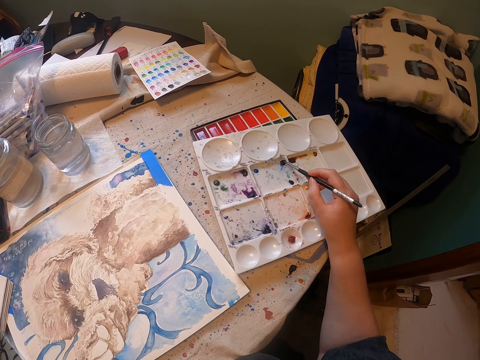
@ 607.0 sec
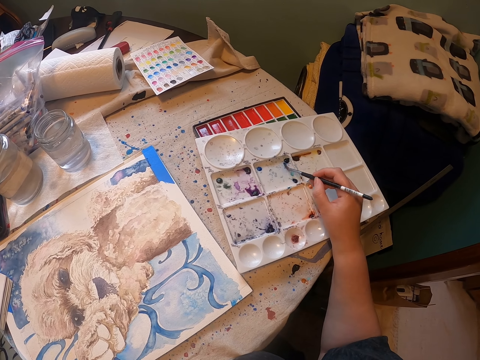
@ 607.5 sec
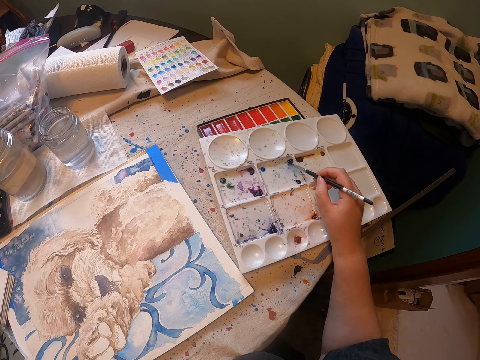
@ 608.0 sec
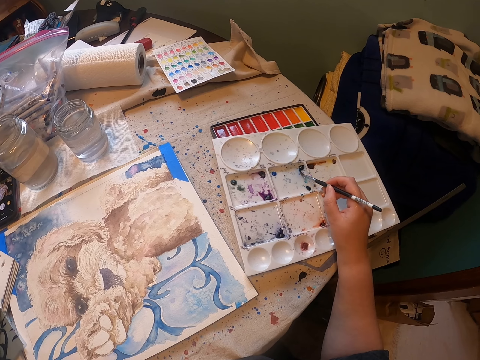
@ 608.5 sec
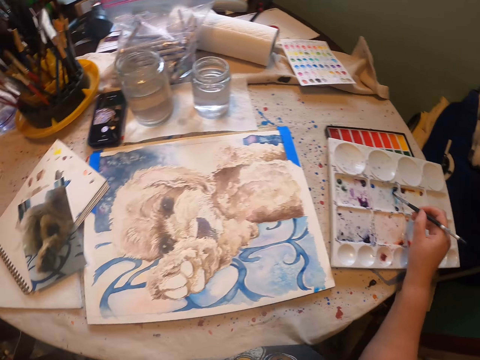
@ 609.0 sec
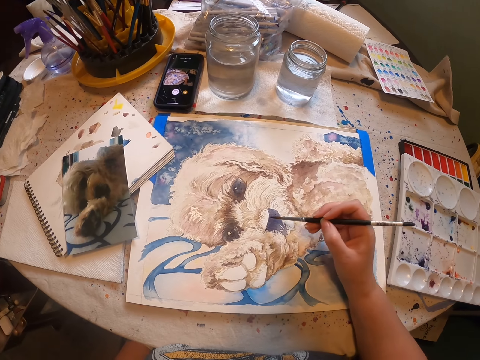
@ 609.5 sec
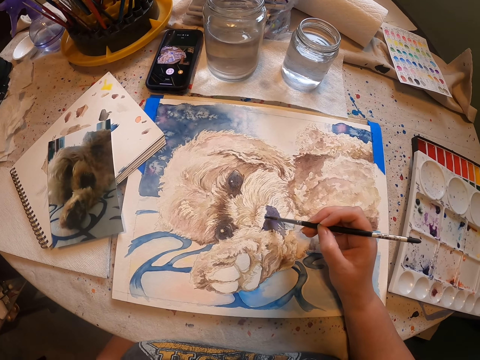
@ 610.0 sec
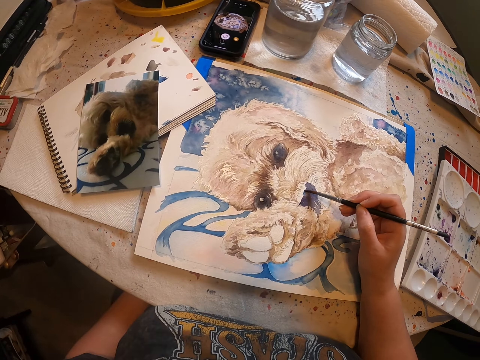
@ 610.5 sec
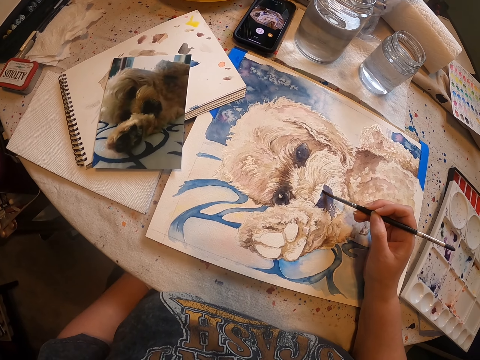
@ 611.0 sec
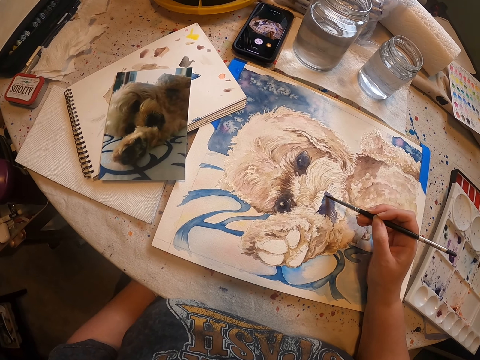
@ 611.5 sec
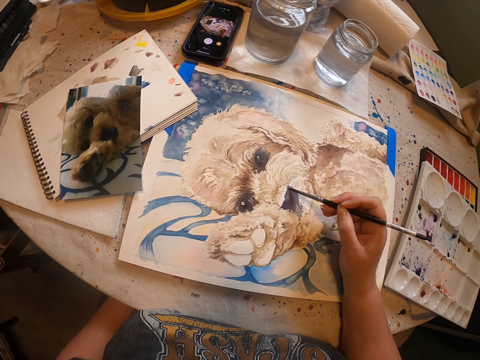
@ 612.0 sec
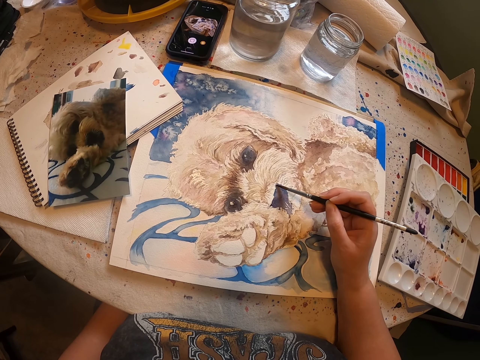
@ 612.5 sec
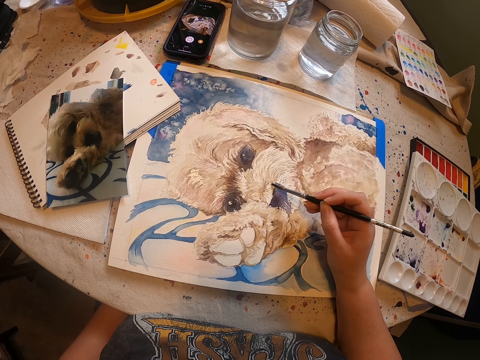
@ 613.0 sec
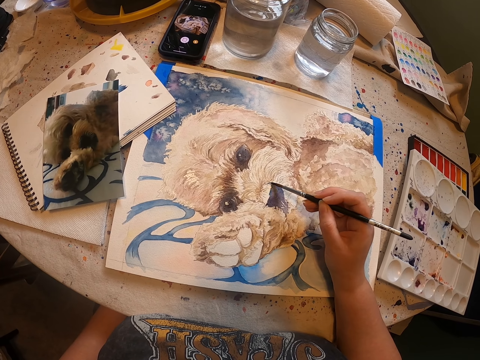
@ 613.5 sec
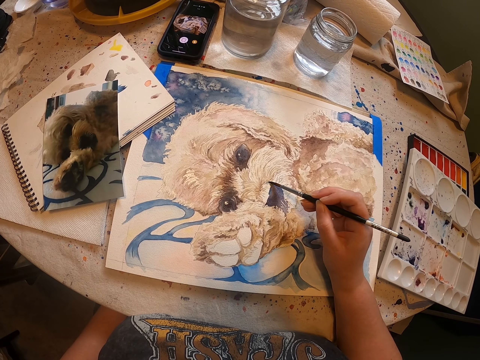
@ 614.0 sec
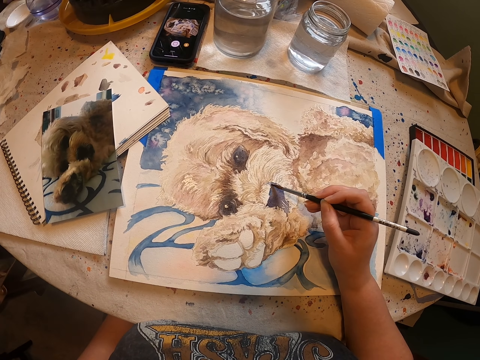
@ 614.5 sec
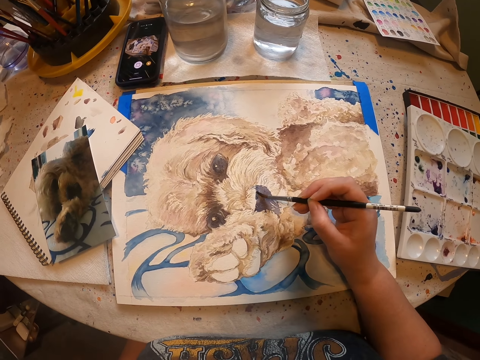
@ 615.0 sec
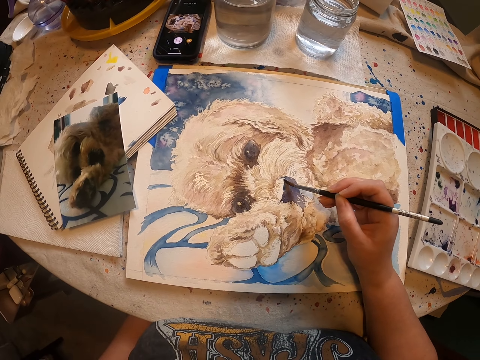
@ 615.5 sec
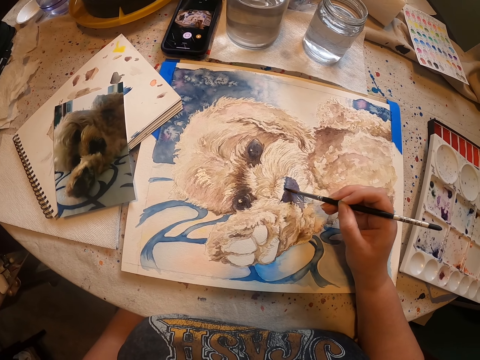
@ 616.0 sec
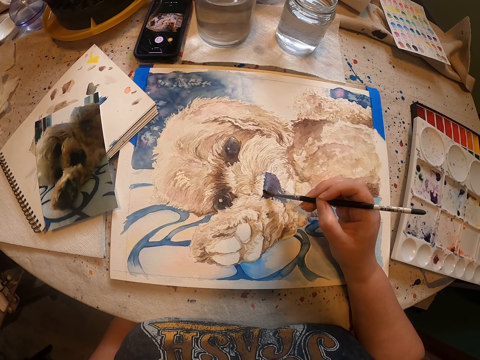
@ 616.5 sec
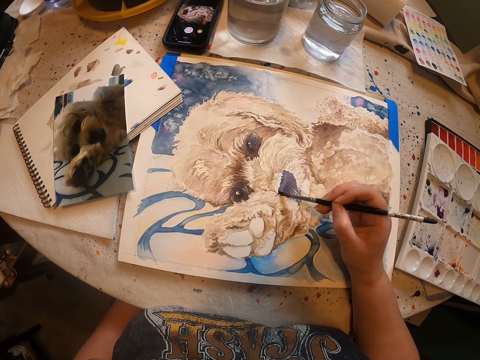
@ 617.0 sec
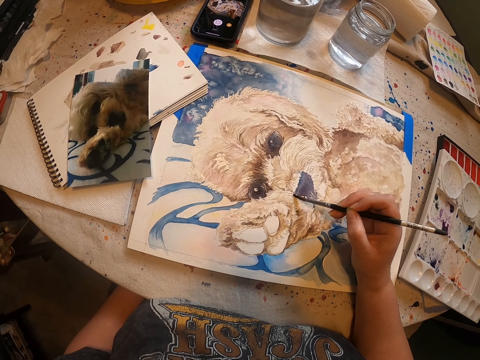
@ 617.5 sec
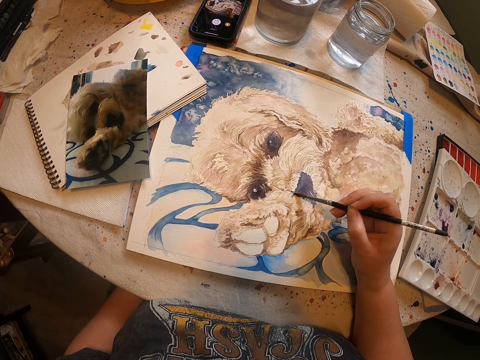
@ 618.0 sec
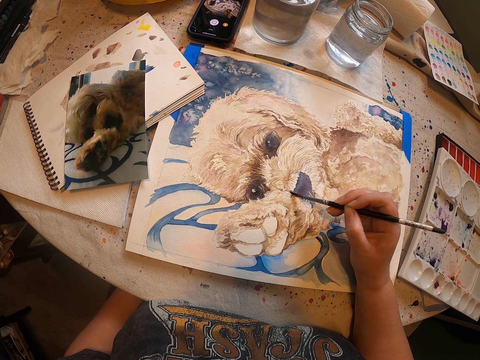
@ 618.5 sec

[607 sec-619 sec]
The camera wearer rubs the drawing brush on the paint tray. They paint a drawing on a piece of paper with the drawing brush with the right hand.

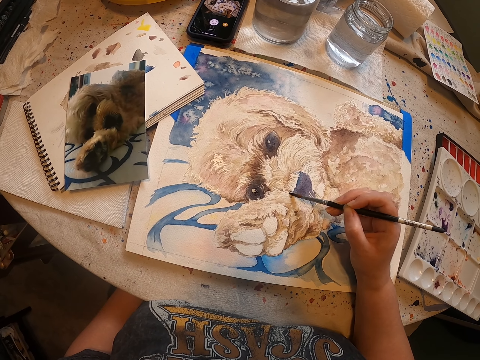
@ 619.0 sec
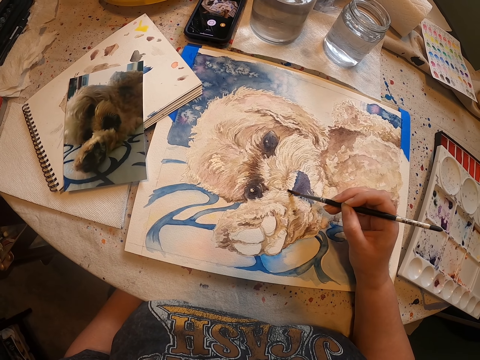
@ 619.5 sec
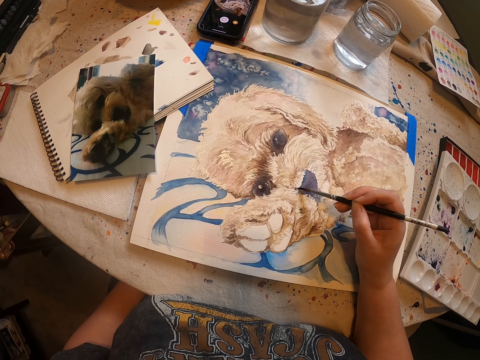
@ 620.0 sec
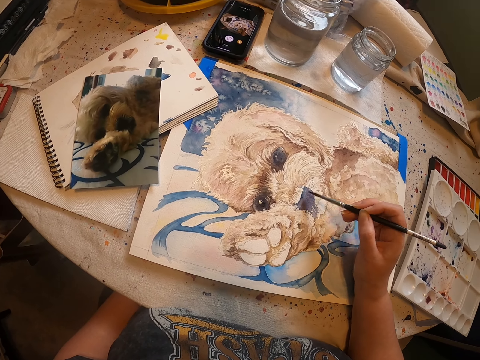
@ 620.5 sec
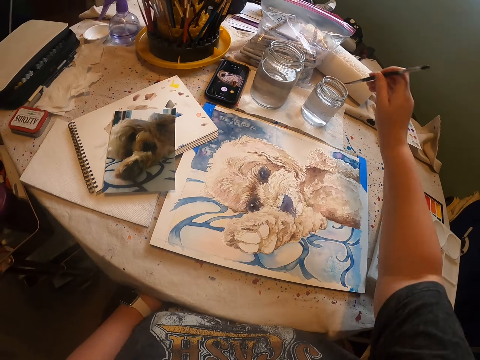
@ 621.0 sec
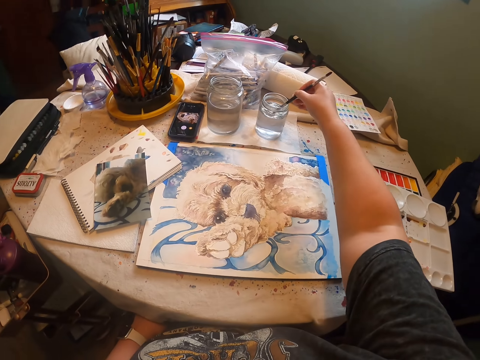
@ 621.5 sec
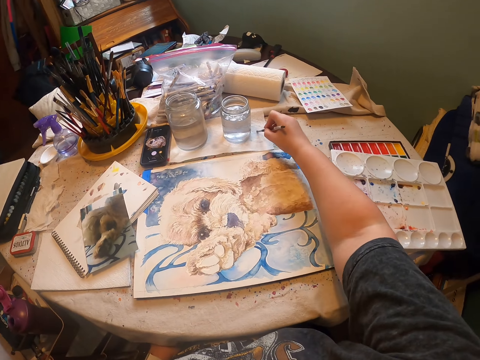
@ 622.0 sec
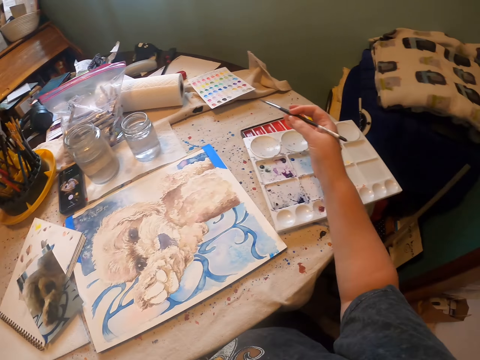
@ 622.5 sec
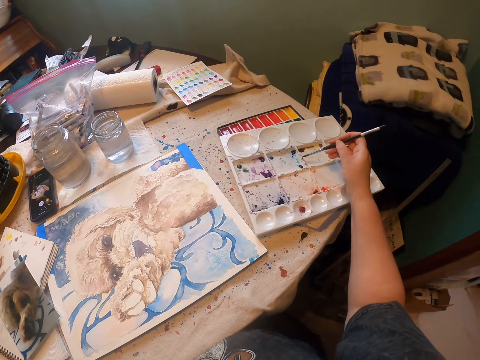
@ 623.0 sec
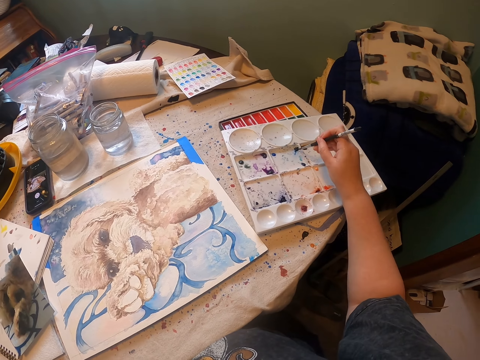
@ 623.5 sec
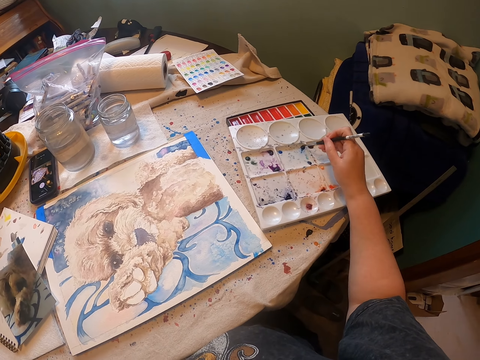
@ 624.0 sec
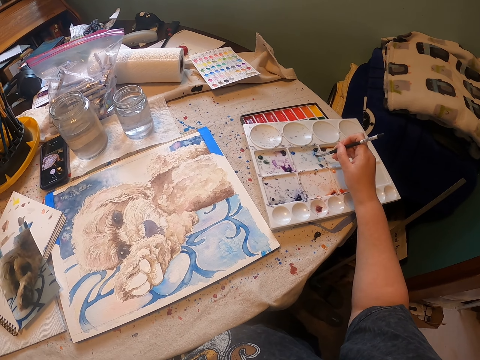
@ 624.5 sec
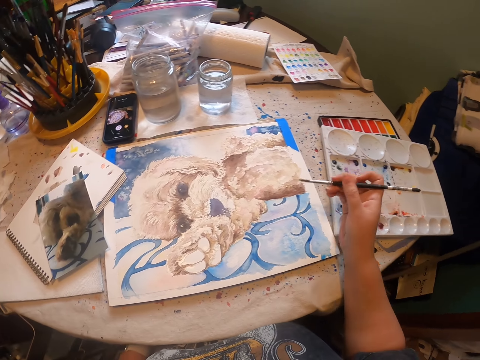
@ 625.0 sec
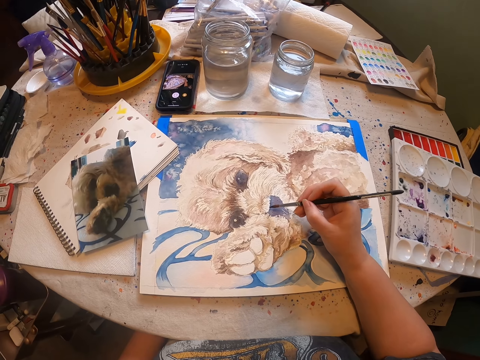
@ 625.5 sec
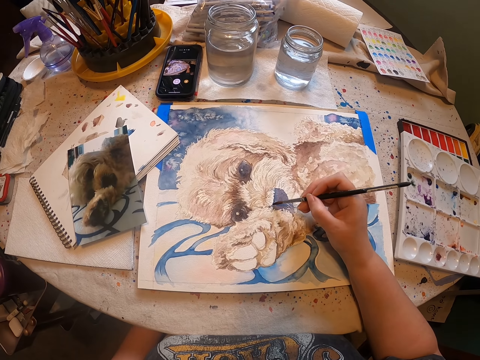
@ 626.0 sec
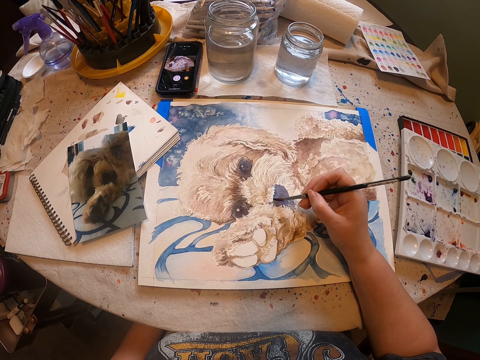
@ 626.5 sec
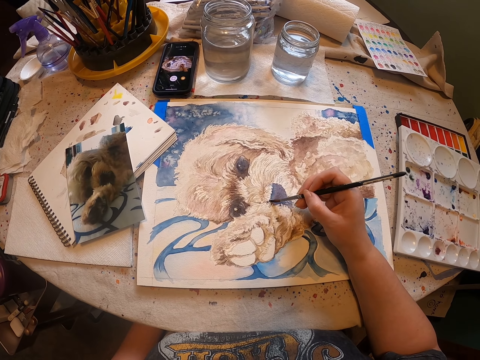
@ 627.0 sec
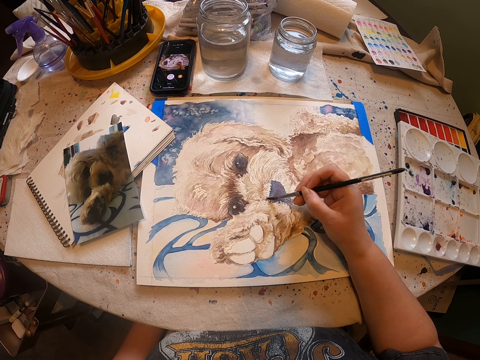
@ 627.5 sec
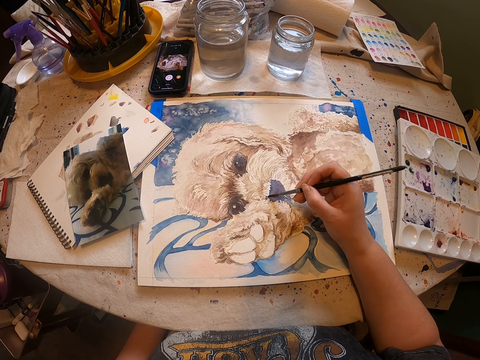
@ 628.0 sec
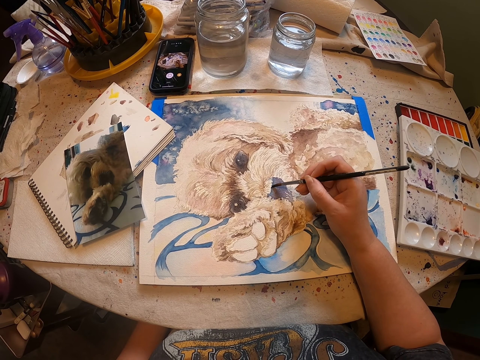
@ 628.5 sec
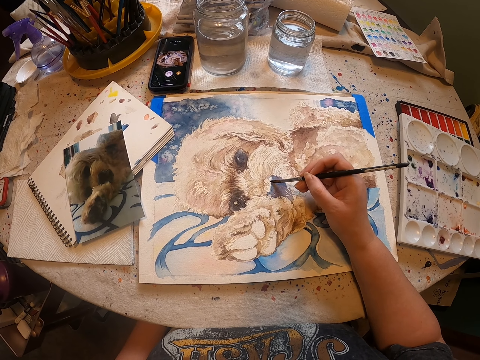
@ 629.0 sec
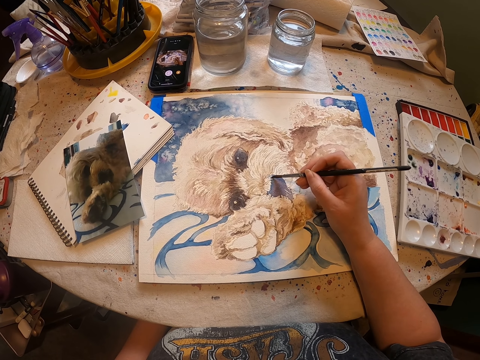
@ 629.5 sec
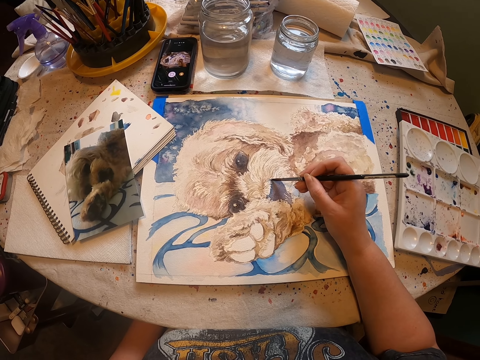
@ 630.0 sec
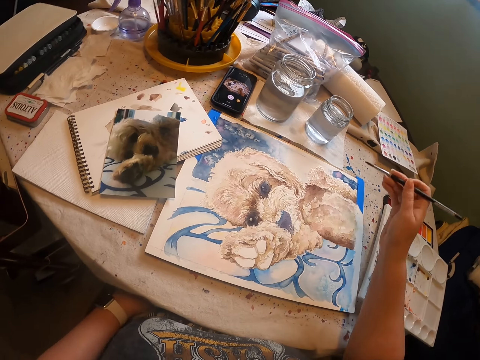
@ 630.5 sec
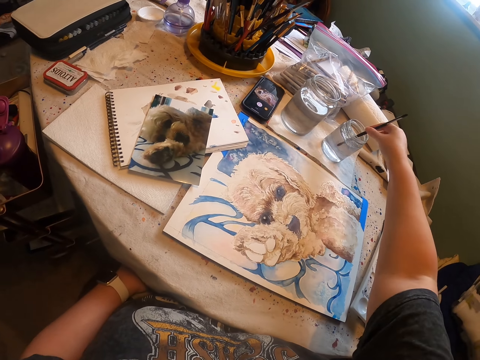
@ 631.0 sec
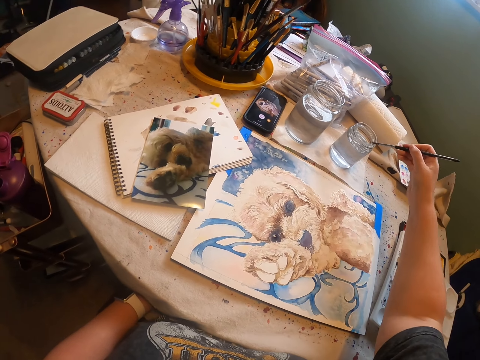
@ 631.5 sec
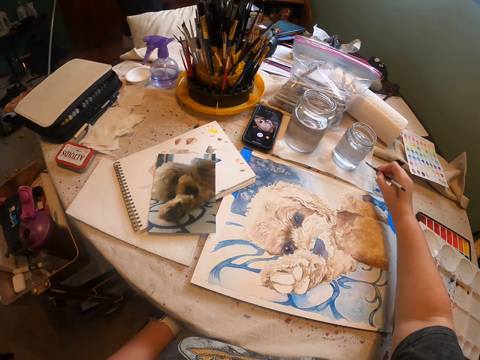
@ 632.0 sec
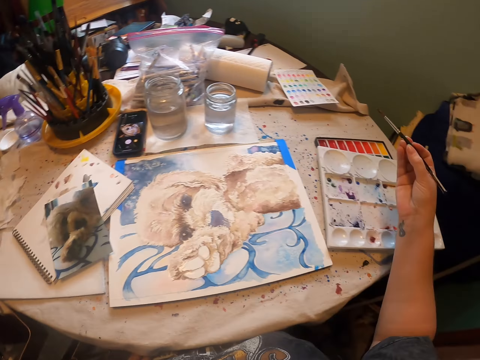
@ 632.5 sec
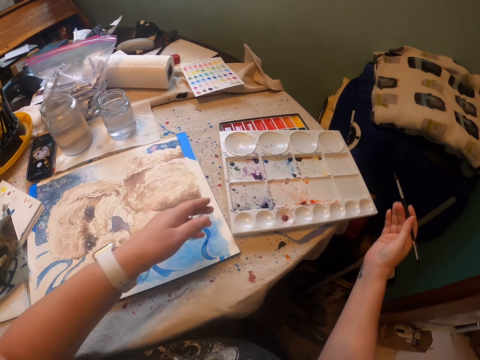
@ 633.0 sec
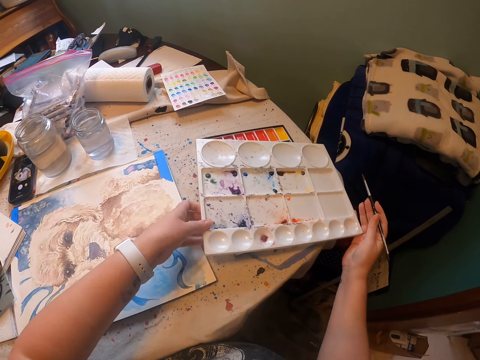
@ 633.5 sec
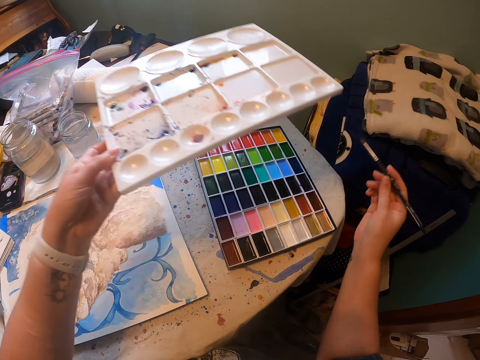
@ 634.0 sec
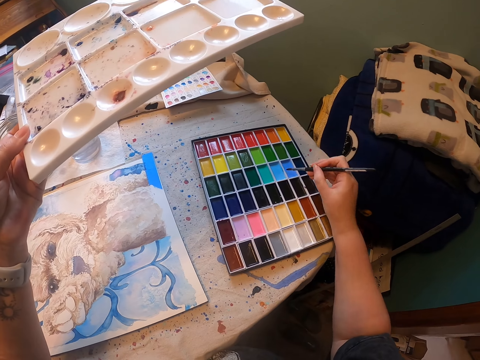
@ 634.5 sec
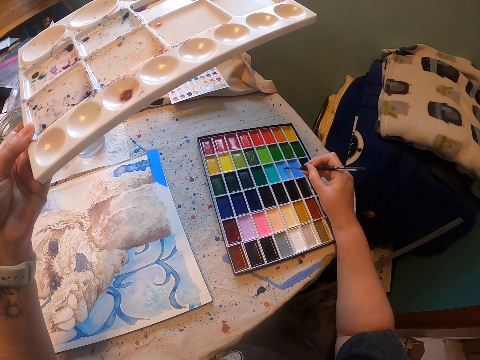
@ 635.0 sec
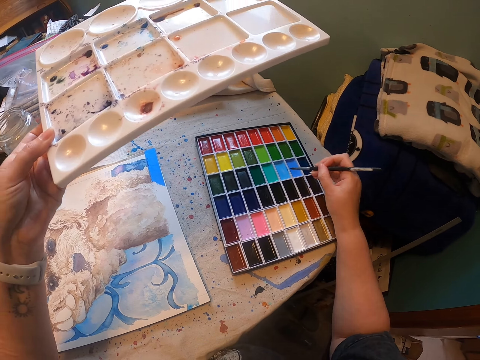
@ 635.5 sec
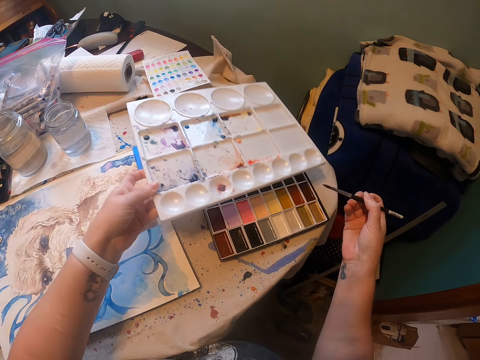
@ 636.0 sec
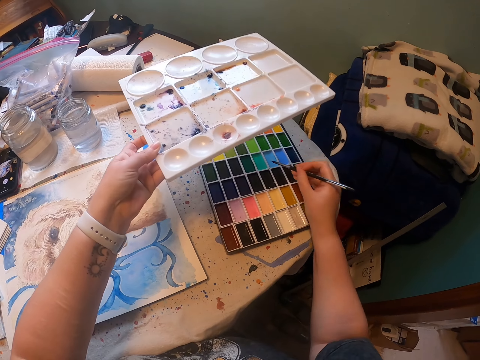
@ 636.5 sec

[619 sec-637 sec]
The camera wearer dips the paint brush or drawing brush in liquid in a can. They wipe excess liquid on a piece of paper. They rub the drawing brush on the paint tray. They scoop paint from the painting palette. They decorate a drawing with the drawing brush. They paint the drawing on the piece of paper with the right hand. They dip the paint brush in the liquid in the can. They wipe excess liquid on the piece of paper. They lift the painting palette with the left hand. They rub the drawing brush on the paint. They dip the paint brush in the paint.
